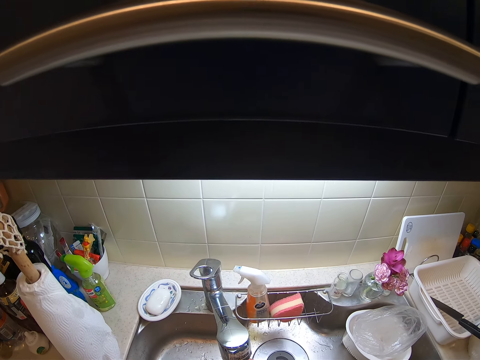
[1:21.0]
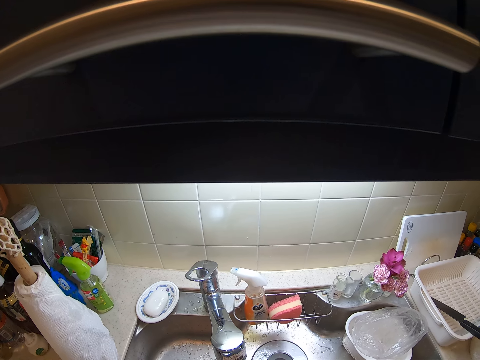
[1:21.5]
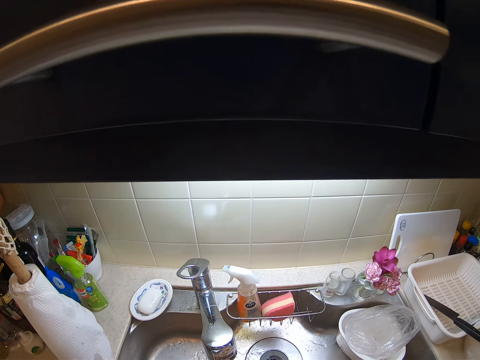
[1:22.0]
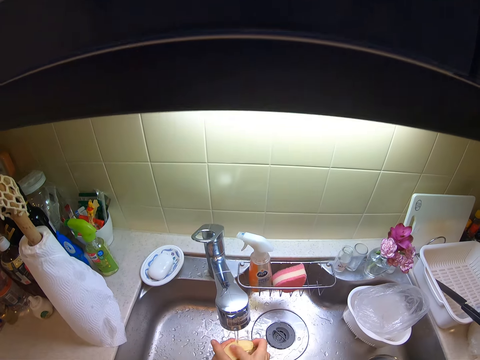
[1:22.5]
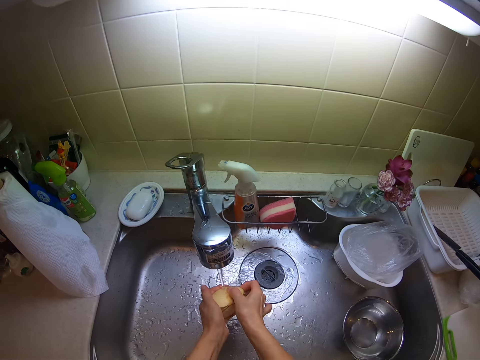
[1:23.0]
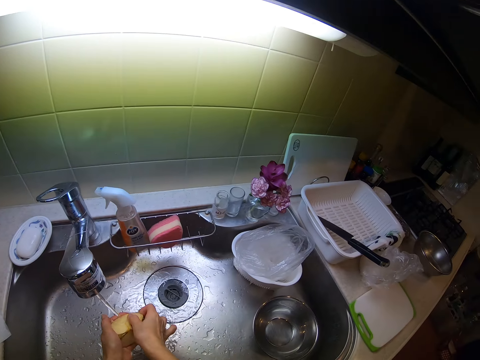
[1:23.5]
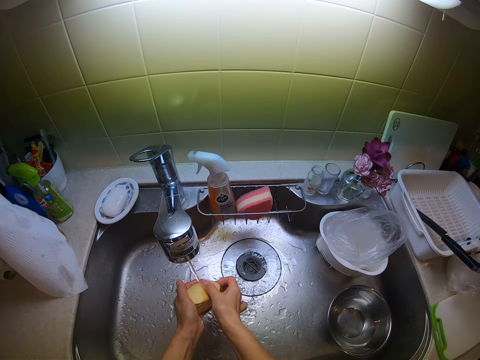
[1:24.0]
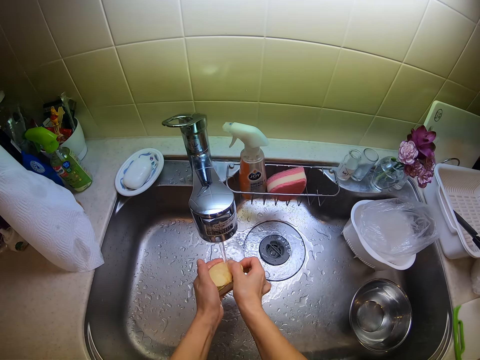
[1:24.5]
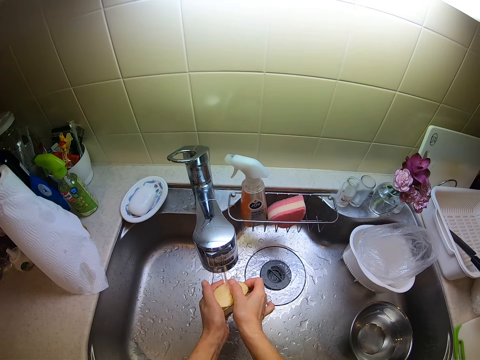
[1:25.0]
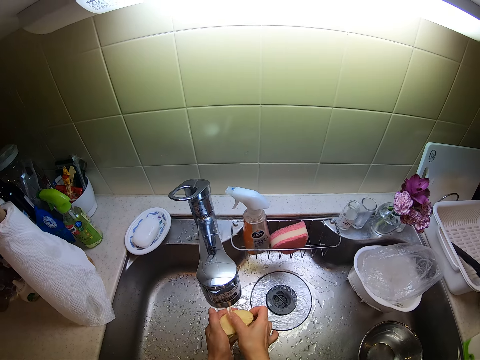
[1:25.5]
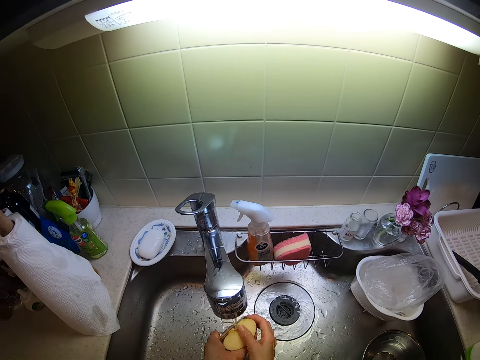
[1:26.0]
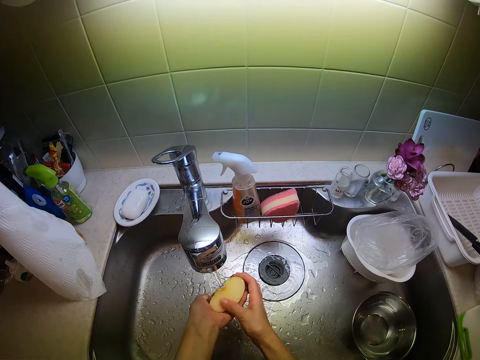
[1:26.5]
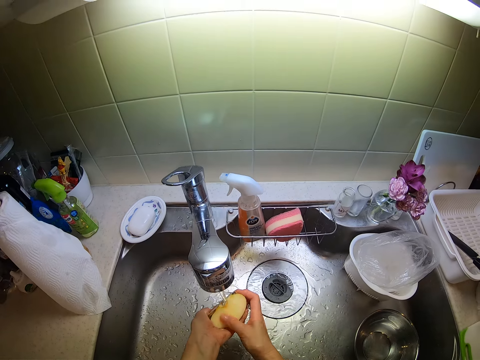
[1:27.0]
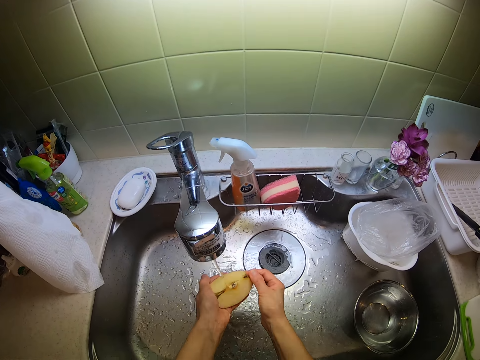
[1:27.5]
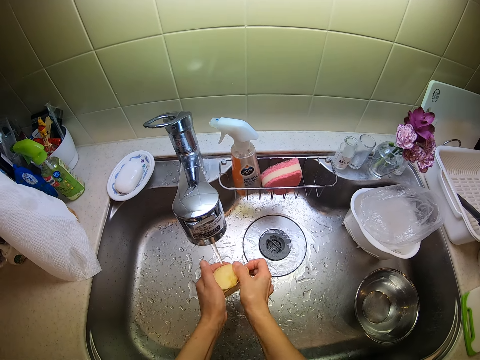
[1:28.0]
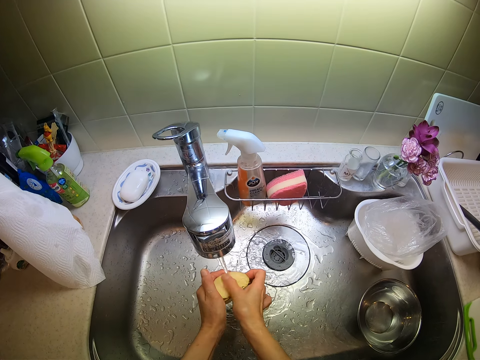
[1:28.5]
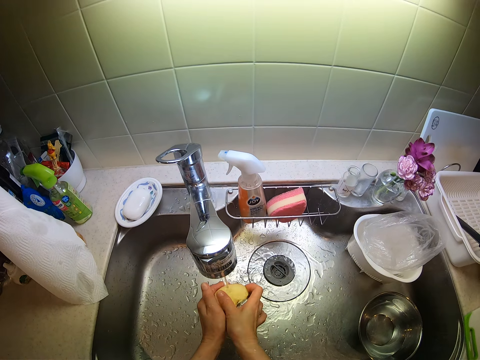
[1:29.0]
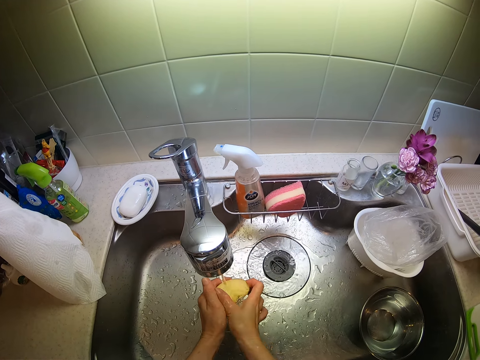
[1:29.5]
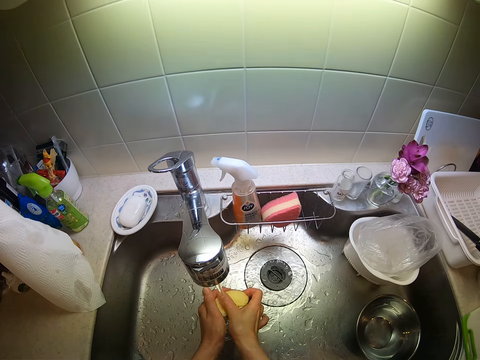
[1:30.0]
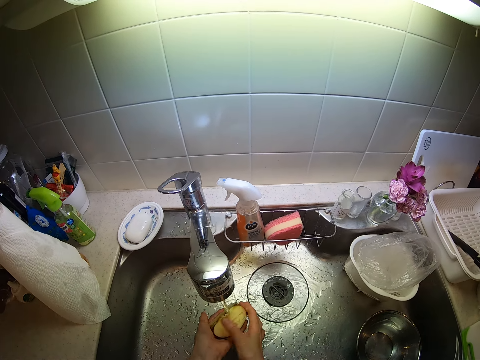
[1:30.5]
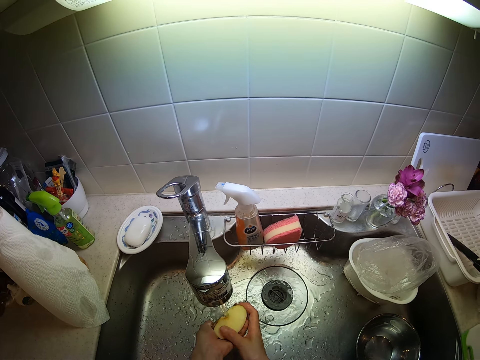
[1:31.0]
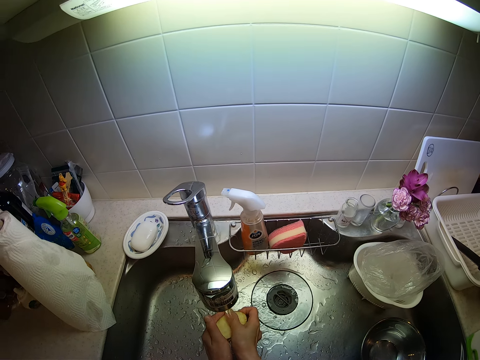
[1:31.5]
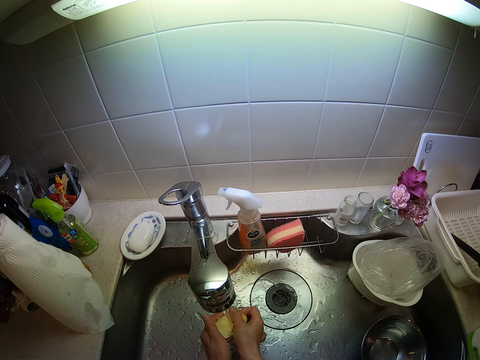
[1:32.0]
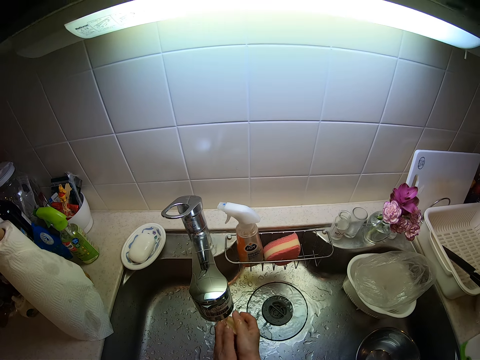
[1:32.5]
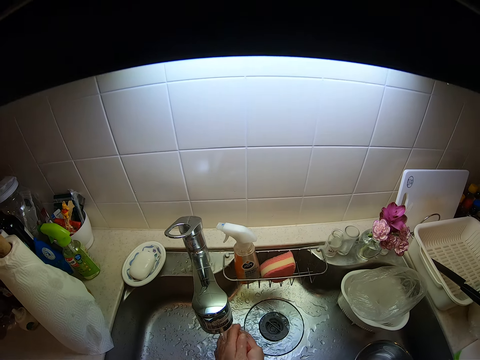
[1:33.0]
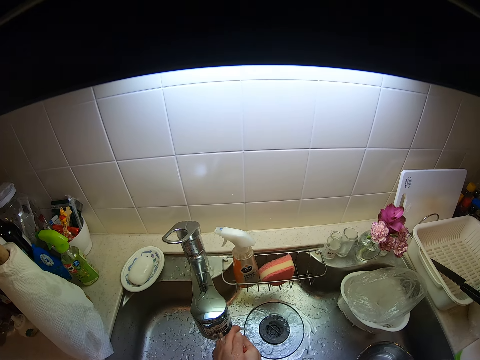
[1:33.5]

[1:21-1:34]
The camera wearer rinses an apple.

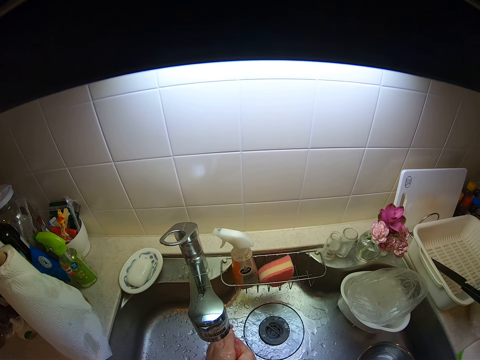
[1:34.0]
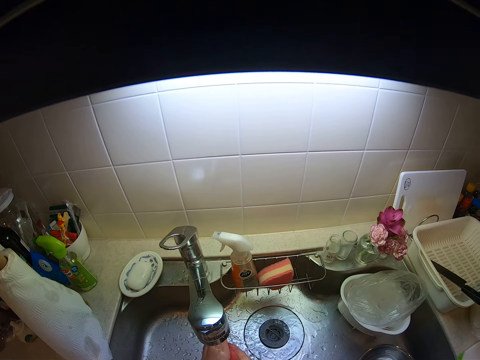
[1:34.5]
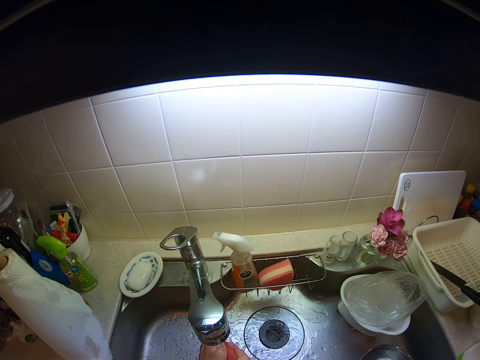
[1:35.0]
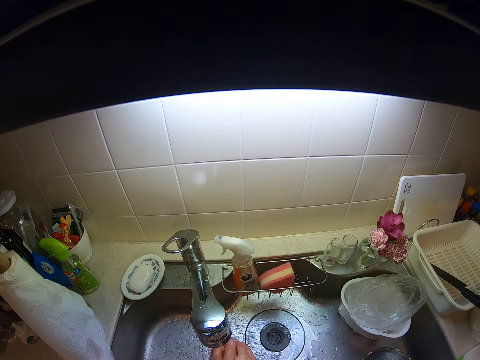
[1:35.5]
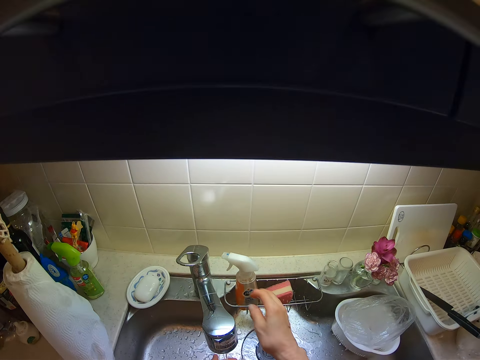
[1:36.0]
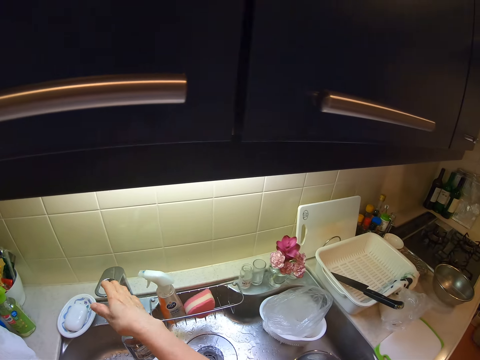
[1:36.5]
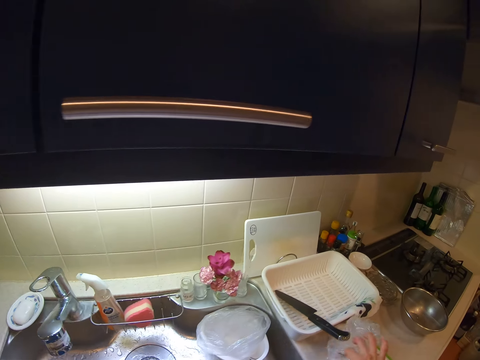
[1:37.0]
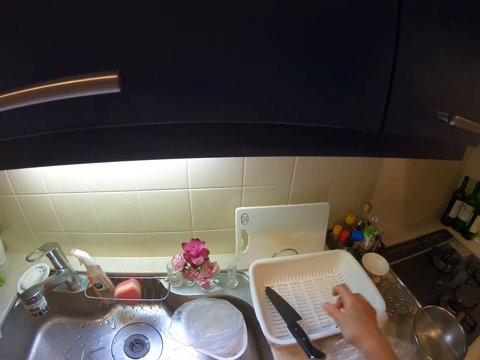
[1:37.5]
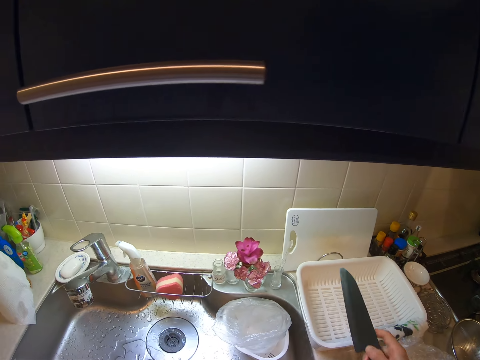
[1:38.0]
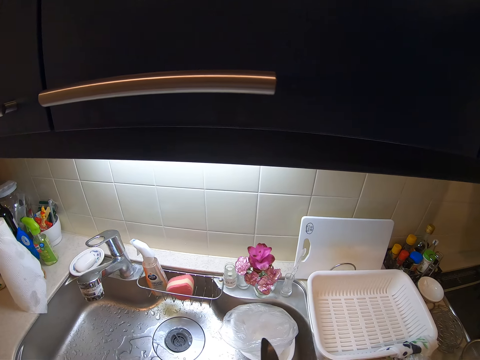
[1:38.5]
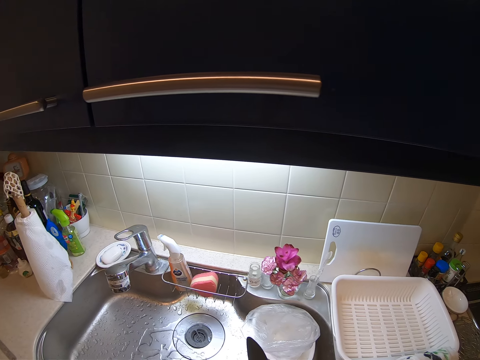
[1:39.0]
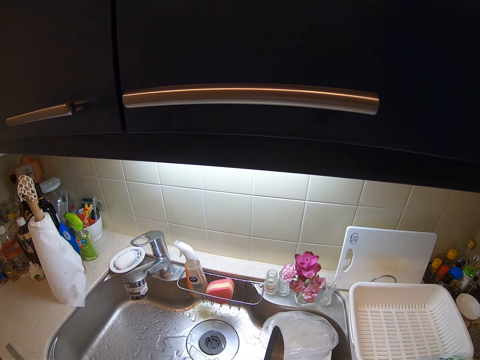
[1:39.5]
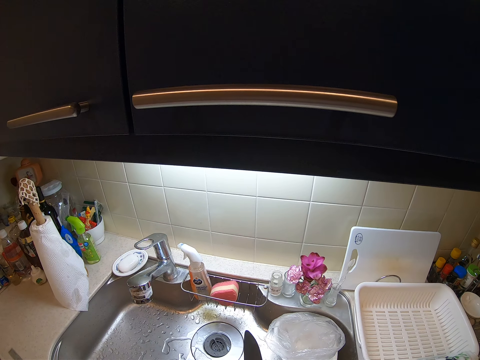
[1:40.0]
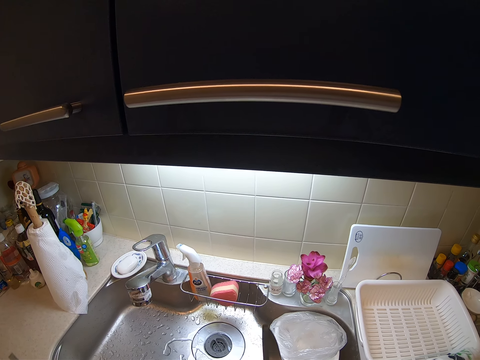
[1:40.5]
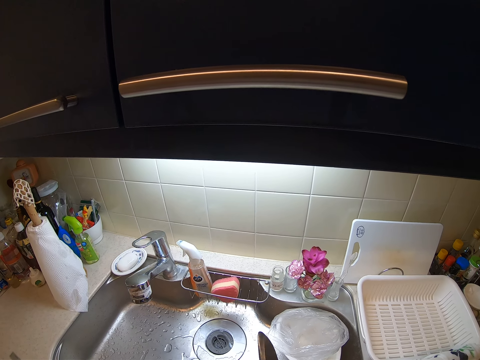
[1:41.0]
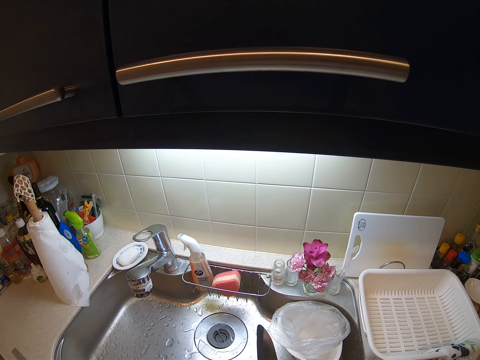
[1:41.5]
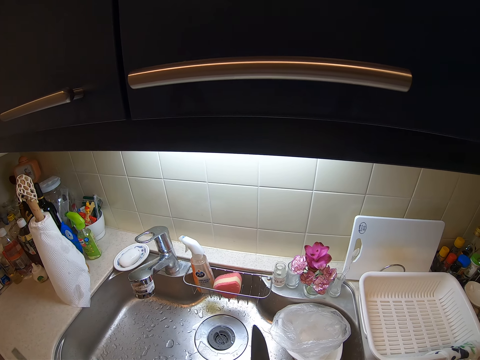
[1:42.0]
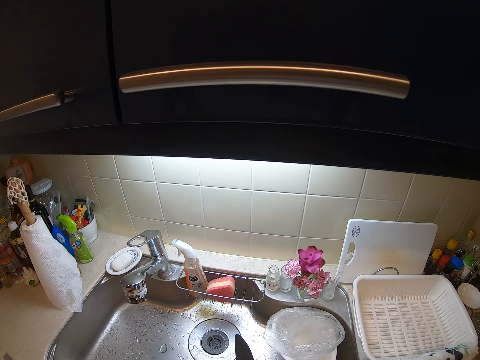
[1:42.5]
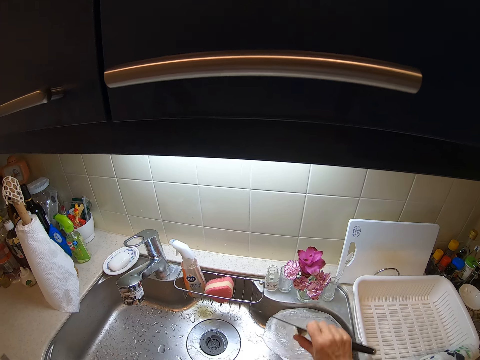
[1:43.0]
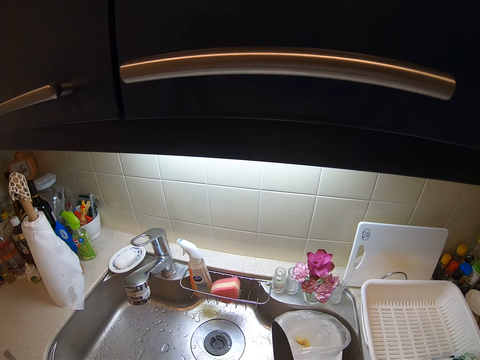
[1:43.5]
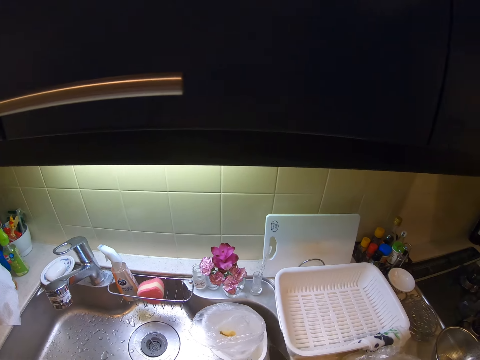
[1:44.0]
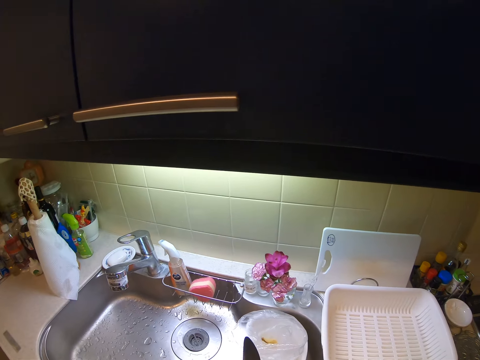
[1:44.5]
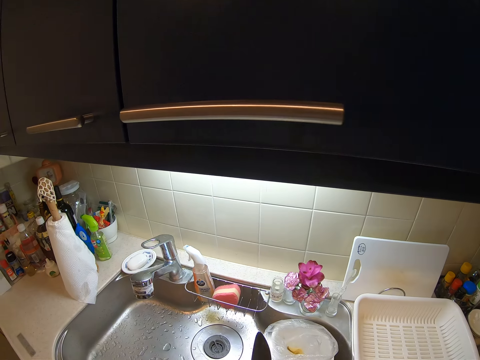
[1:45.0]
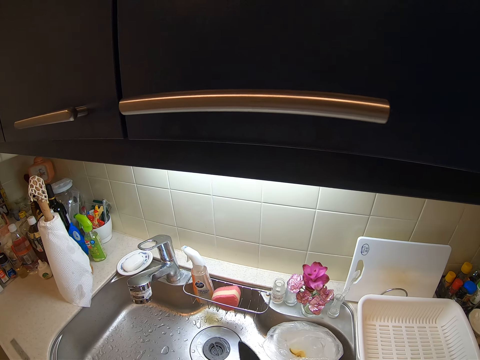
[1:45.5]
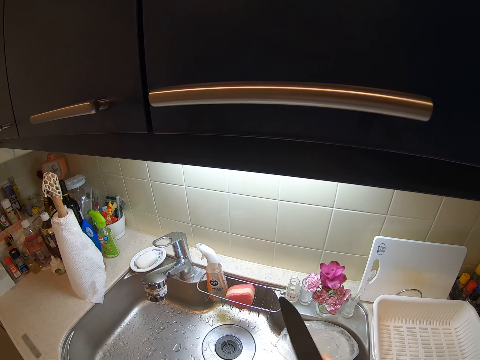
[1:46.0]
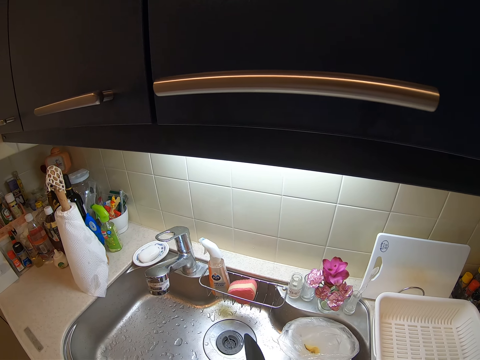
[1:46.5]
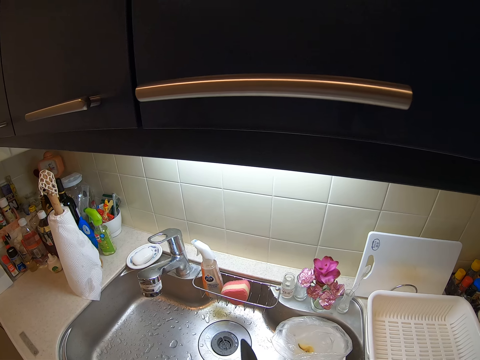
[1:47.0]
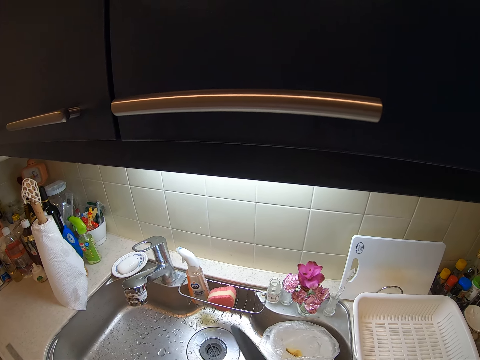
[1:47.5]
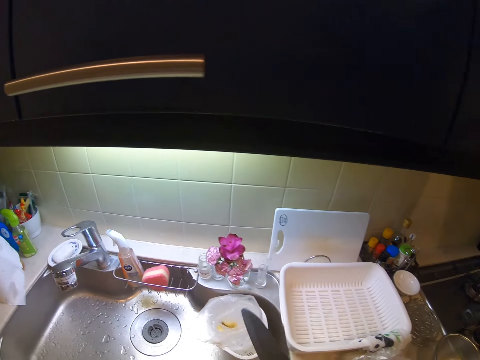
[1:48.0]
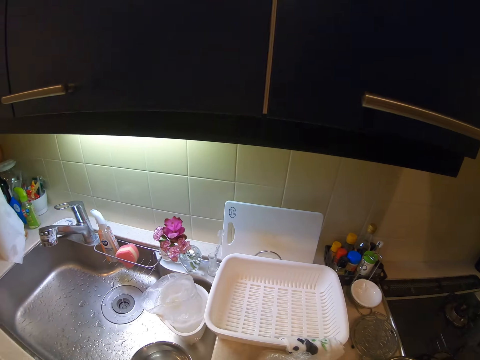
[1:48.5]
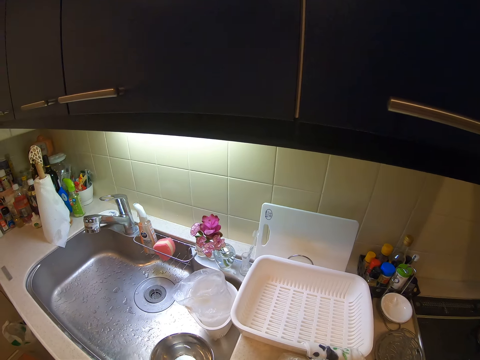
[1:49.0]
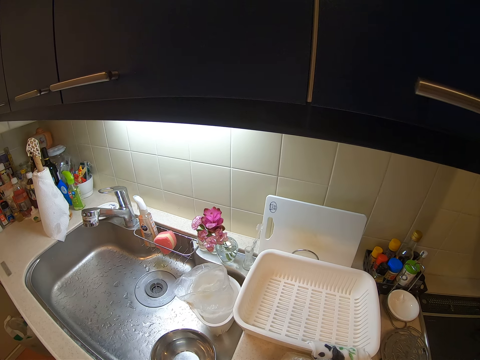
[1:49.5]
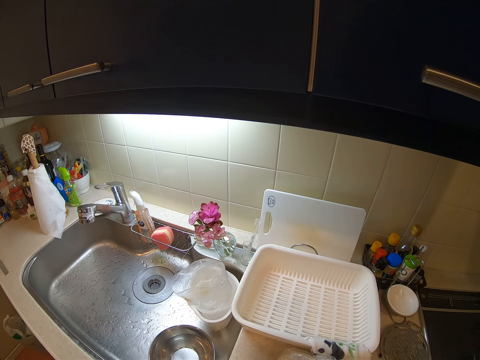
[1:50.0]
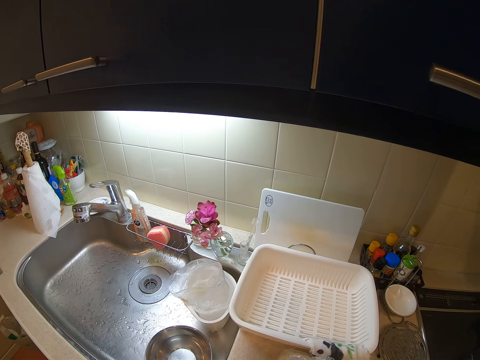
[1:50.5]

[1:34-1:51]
The camera wearer closes the tap. They pick a knife from the plastic utensil basket from the plate drying rack. They cut the apple. They peel off the apple. They drop the apple peeling in a clear vinyl cover. They cut the apple. They peel off the apple. They drop the apple peeling in the clear vinyl cover. They cut the apple. They peel off the apple. They throw the seed of the apple into the trash bin. They drop the apple on the chopping board.
